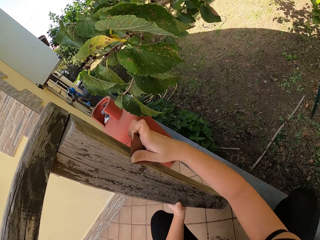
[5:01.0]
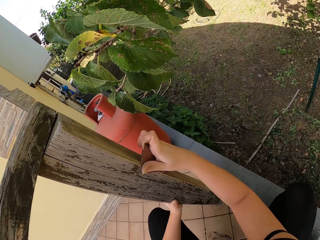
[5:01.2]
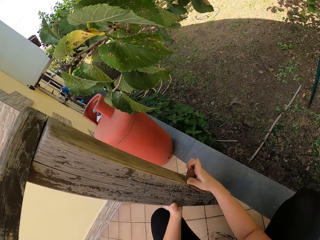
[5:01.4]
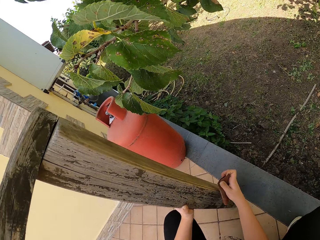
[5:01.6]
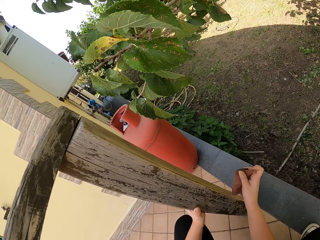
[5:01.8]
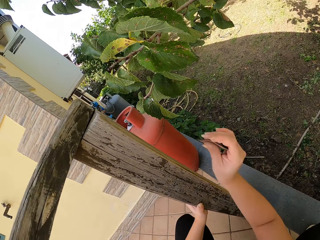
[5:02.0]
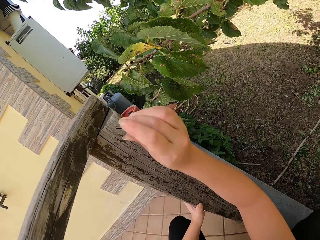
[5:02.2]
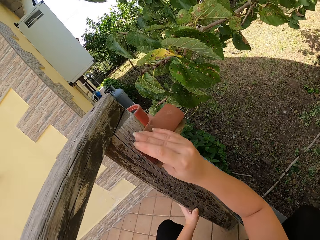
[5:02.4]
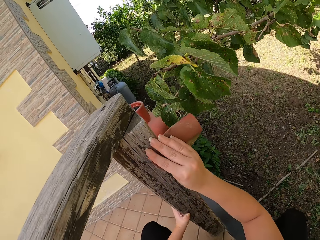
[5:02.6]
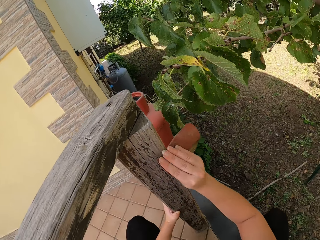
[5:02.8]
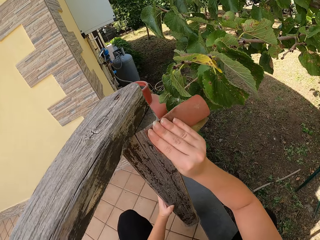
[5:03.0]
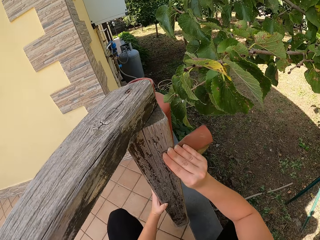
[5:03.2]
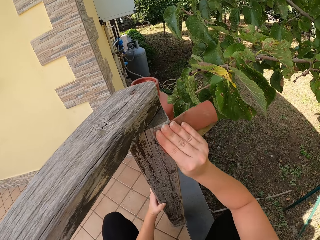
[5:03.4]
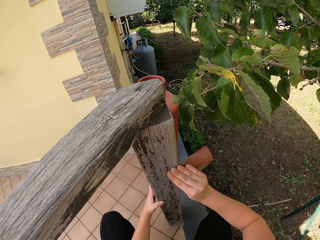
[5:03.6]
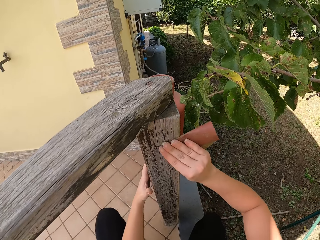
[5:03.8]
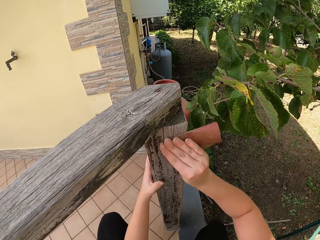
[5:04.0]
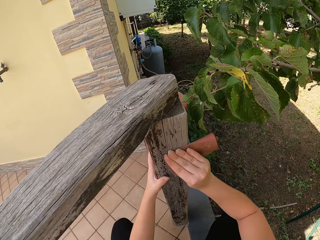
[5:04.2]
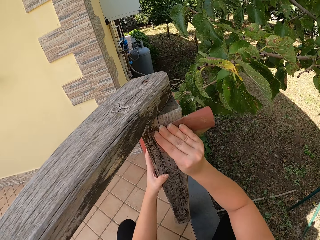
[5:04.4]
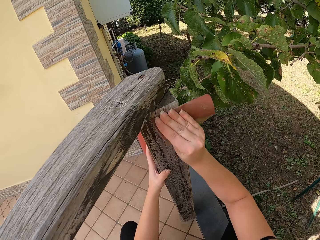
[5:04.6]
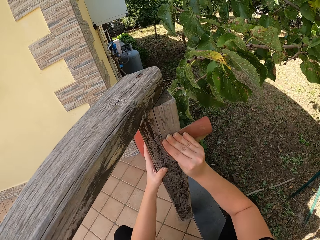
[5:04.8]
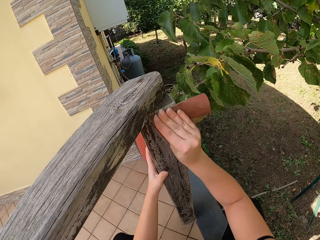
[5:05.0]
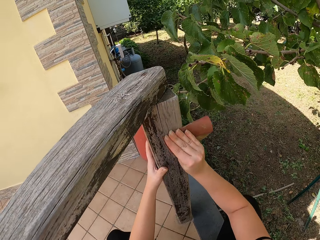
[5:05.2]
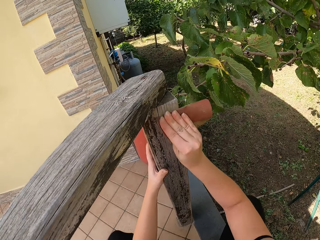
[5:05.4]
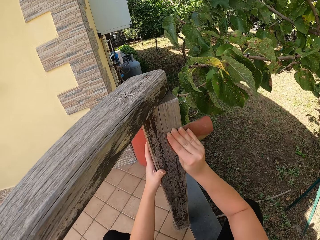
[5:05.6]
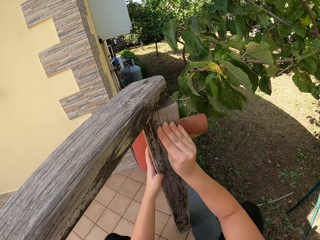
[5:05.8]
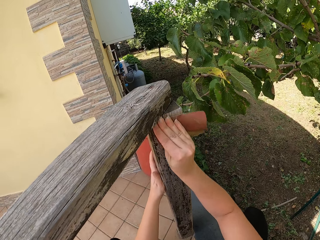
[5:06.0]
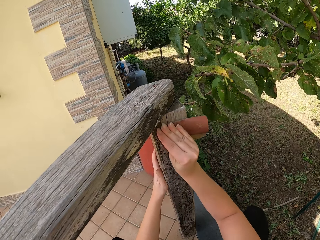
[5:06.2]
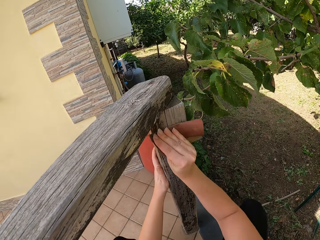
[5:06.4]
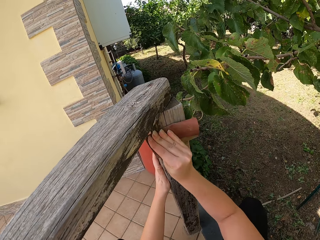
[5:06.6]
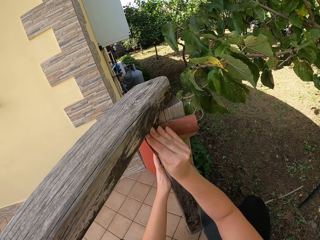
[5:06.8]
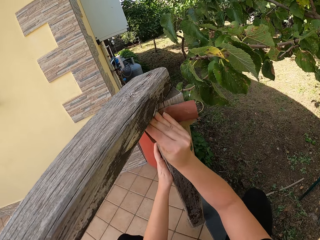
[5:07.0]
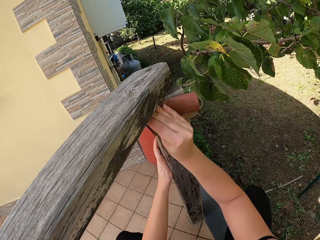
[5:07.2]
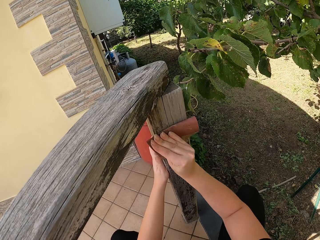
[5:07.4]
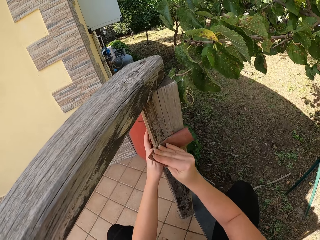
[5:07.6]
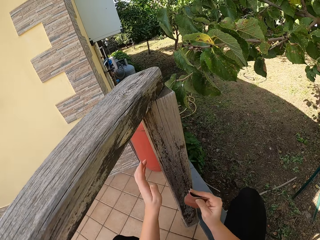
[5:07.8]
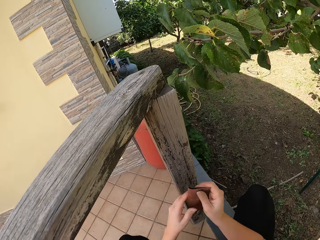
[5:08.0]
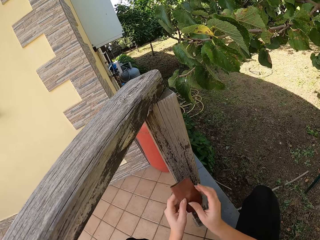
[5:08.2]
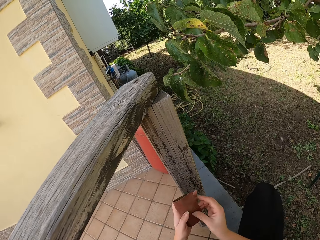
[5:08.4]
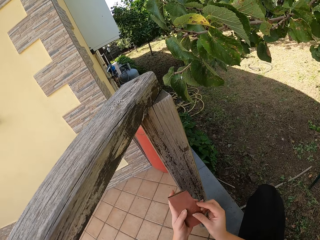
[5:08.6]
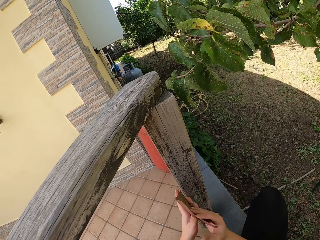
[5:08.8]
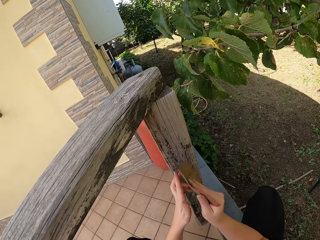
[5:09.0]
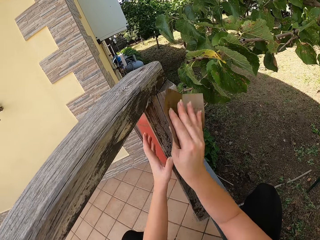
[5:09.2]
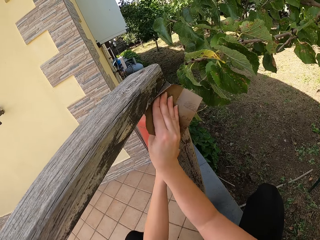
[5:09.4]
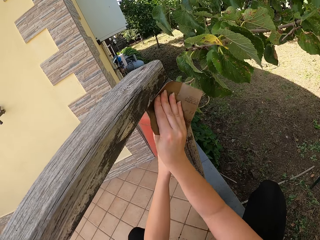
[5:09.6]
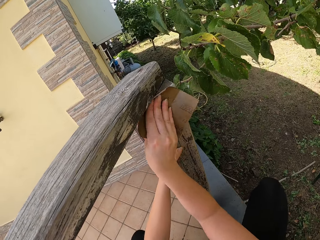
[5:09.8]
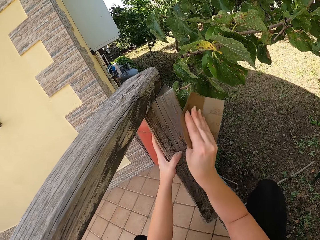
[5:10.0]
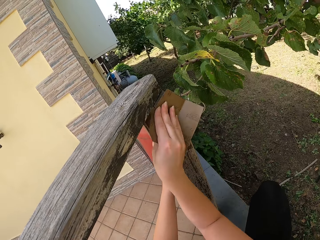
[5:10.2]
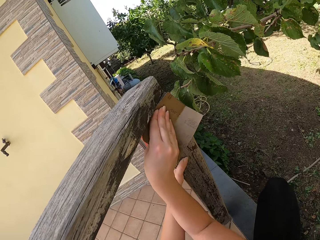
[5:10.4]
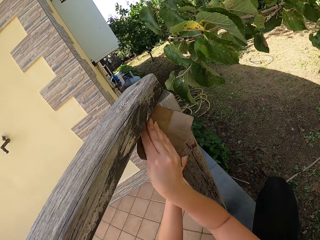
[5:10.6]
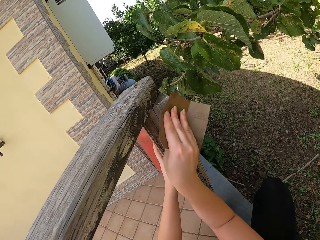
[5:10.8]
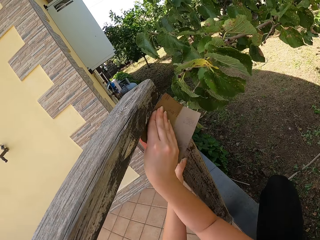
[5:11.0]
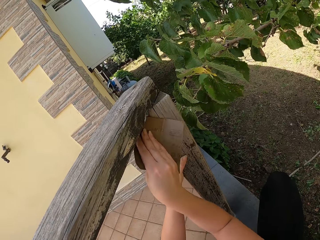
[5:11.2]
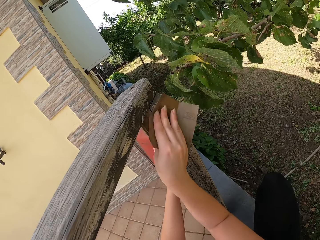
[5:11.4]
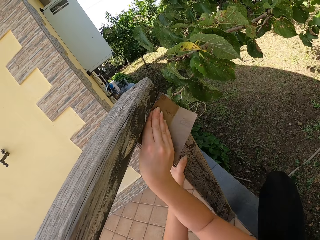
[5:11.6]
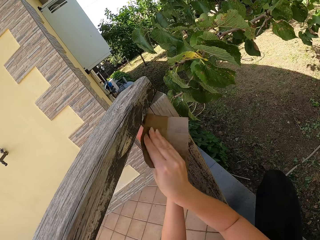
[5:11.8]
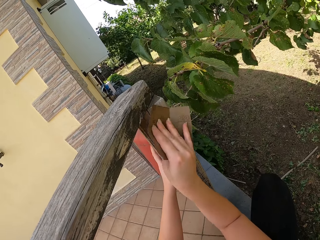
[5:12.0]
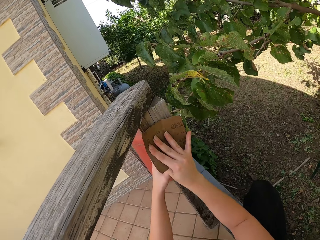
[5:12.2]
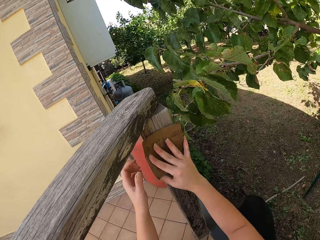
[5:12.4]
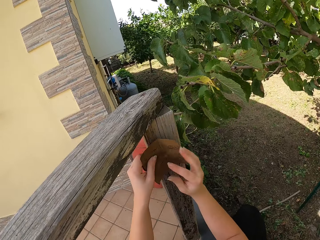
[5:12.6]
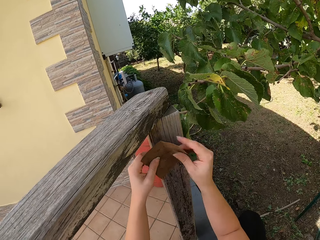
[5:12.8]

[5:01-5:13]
The camera wearer unfolds the sandpaper. They hold the sandpaper. They continue sandpapering the wood frame.

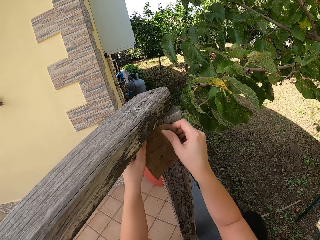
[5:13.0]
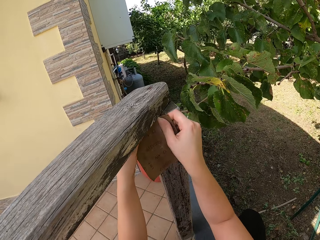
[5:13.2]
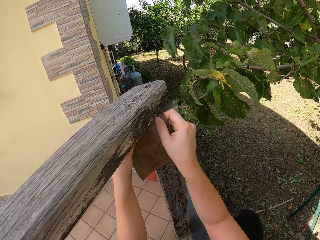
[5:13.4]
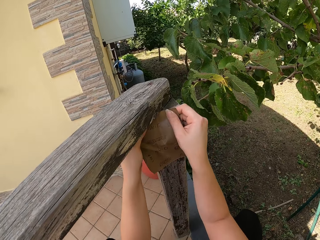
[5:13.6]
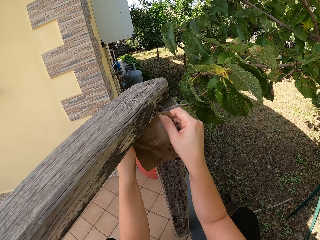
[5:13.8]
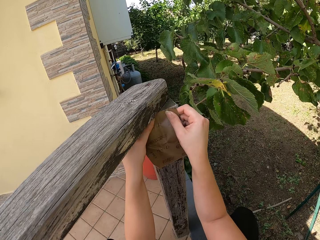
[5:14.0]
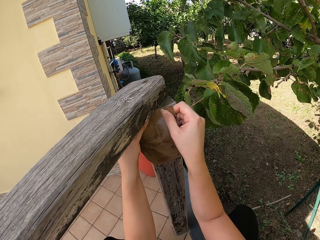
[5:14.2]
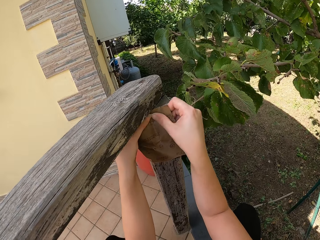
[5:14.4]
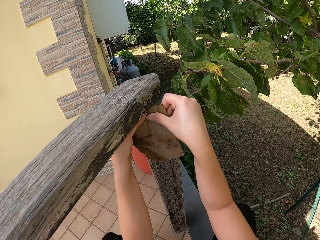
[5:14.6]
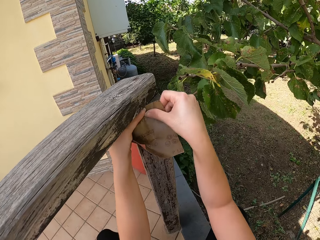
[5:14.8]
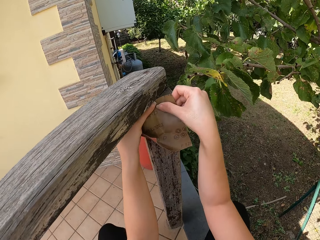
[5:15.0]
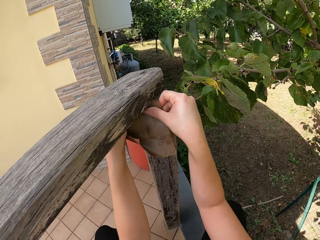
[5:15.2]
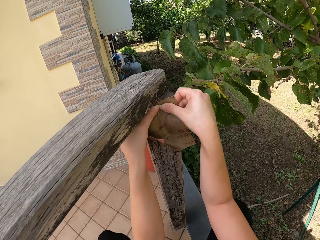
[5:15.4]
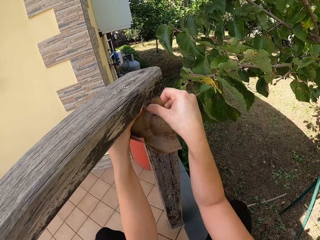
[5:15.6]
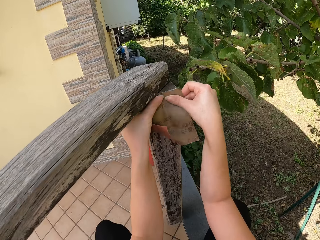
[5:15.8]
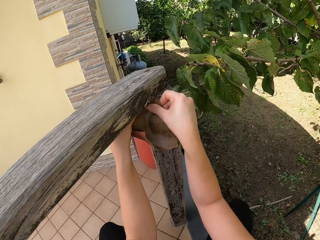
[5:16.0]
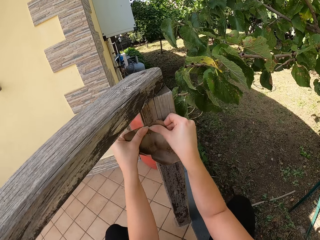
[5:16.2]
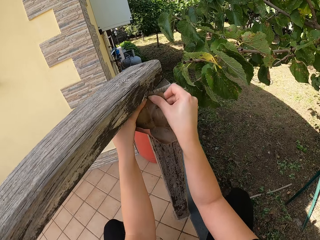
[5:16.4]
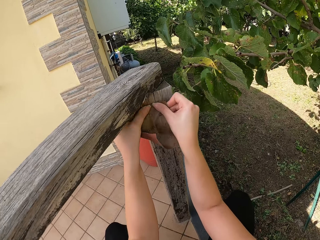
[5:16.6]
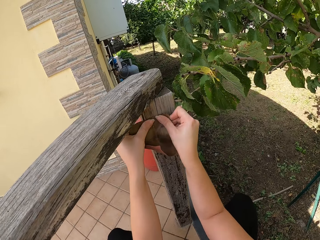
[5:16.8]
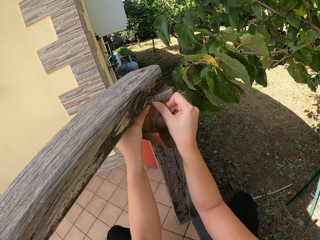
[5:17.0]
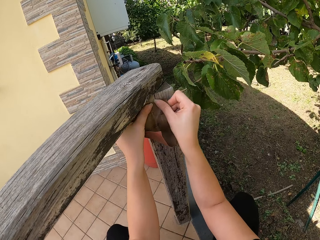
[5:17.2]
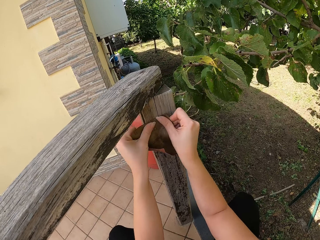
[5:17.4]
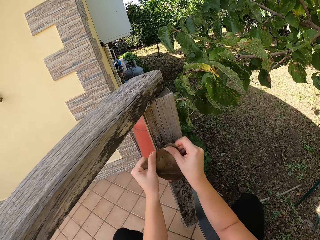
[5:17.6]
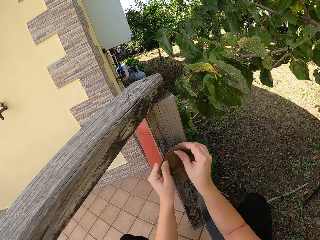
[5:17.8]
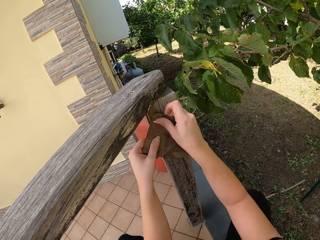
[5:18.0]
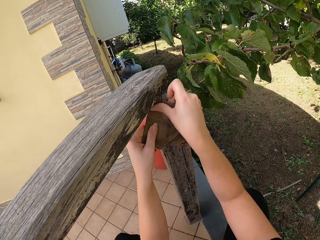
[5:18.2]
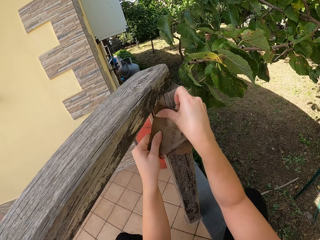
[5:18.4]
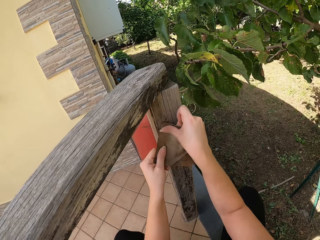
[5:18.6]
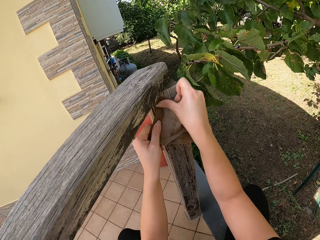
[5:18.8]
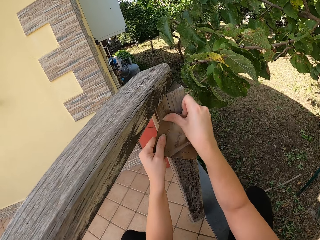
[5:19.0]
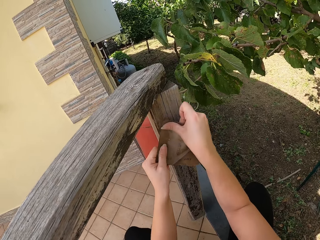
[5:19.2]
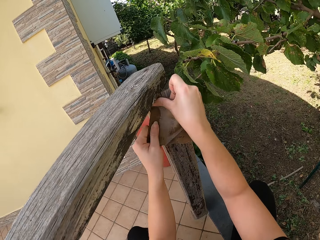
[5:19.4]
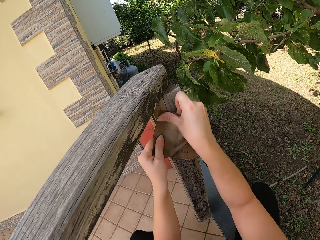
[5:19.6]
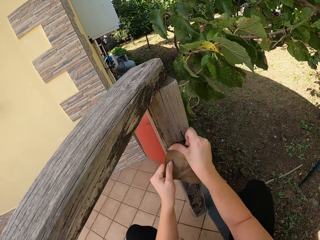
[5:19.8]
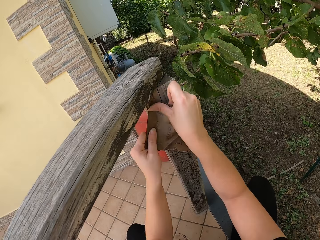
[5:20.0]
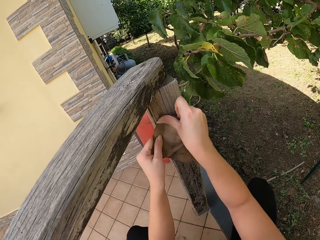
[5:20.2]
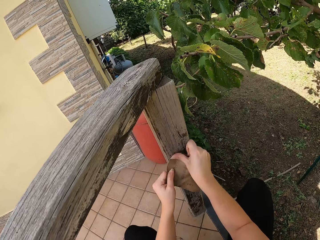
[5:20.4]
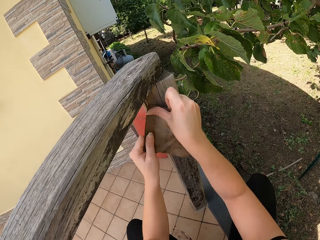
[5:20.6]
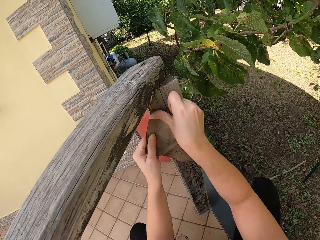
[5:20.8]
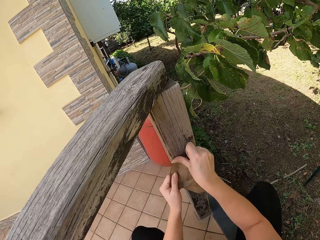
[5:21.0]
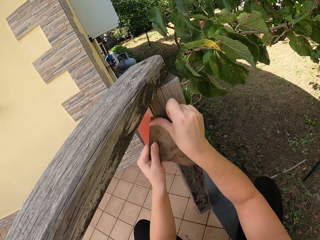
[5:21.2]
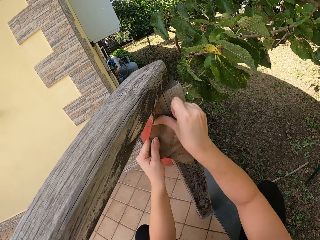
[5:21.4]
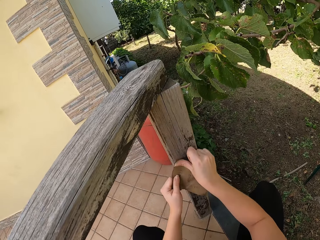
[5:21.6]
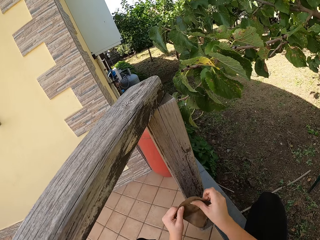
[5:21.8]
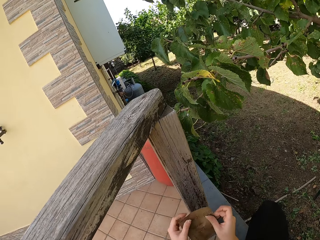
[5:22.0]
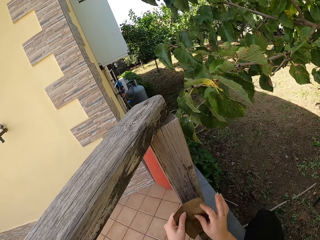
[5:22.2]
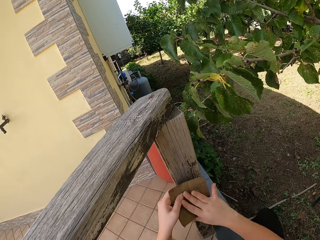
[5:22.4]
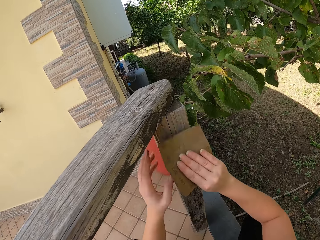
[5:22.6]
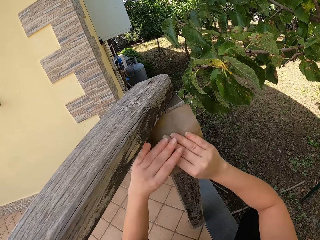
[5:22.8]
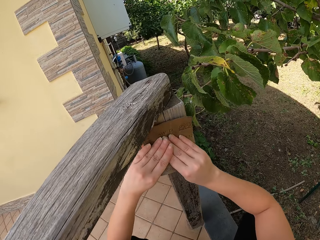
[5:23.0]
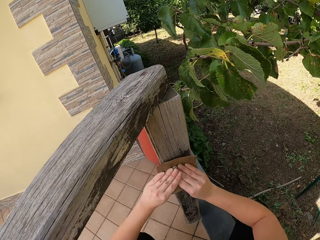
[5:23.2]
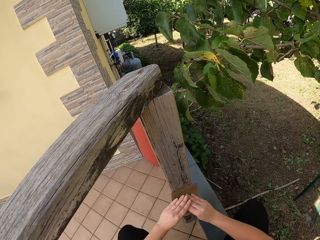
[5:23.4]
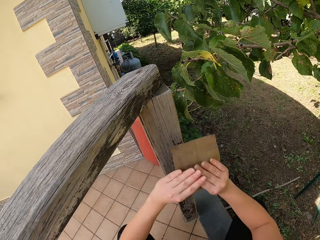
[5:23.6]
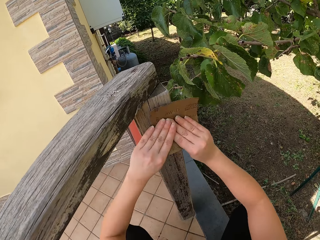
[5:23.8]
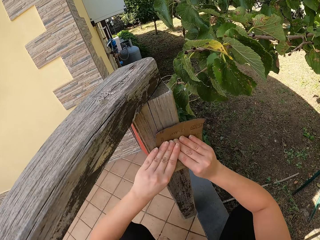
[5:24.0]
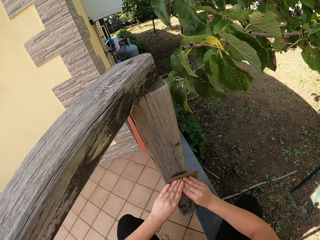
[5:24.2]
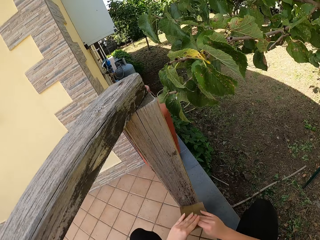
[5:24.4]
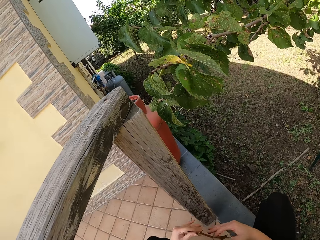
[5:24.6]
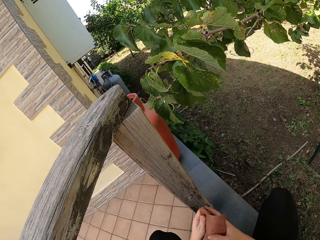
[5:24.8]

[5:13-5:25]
The camera wearer holds the sandpaper with his hands. He sandpapers the wood frame with both hands.
